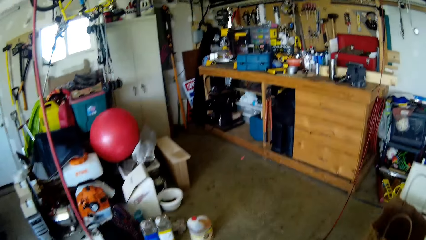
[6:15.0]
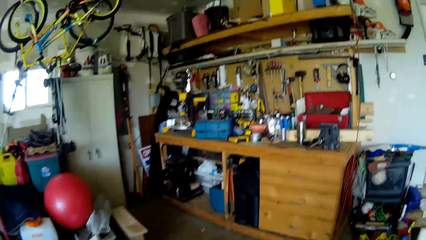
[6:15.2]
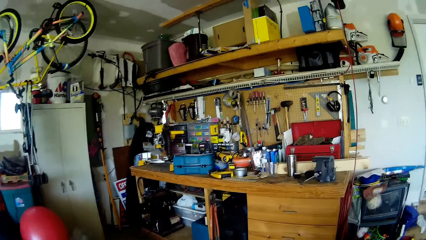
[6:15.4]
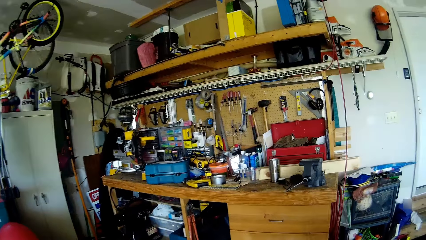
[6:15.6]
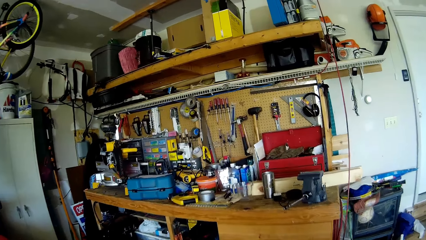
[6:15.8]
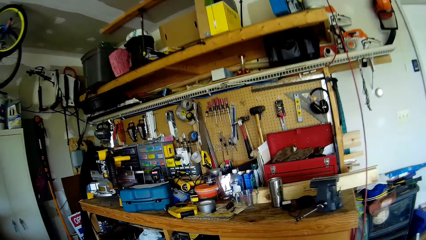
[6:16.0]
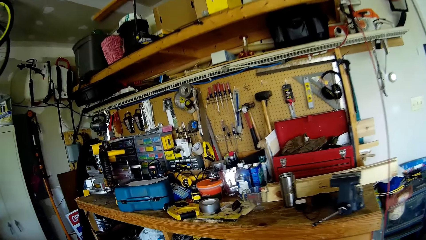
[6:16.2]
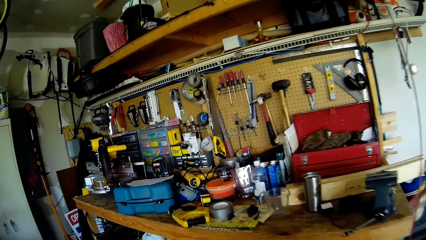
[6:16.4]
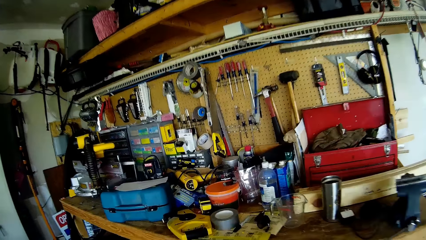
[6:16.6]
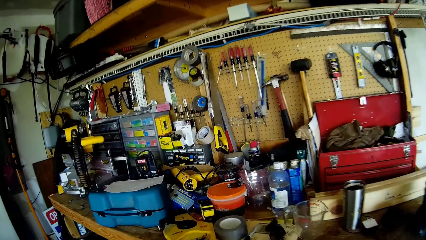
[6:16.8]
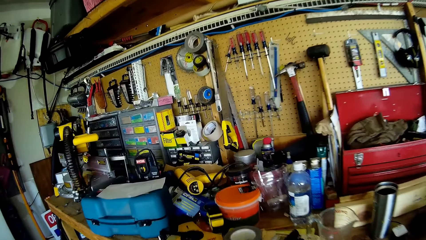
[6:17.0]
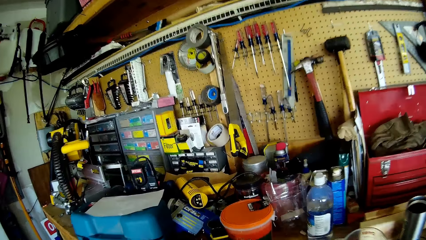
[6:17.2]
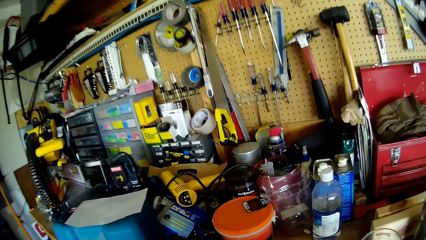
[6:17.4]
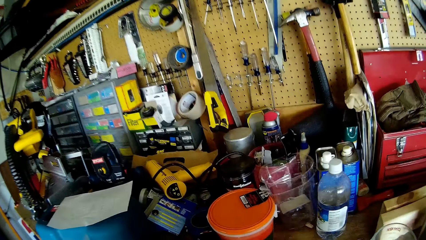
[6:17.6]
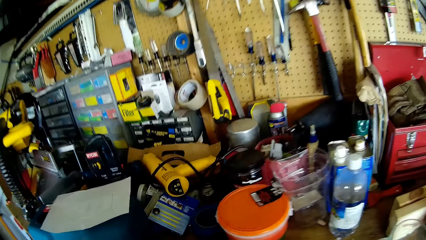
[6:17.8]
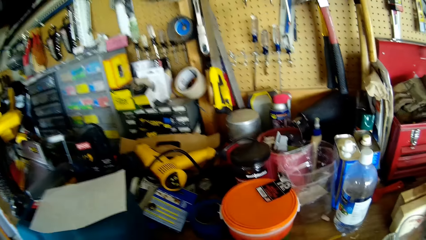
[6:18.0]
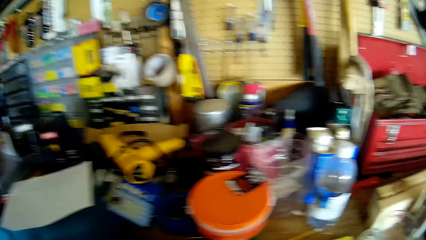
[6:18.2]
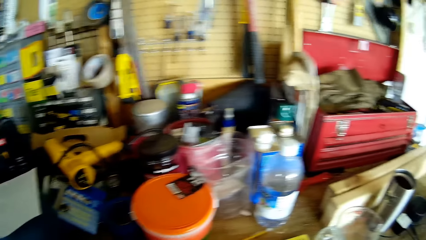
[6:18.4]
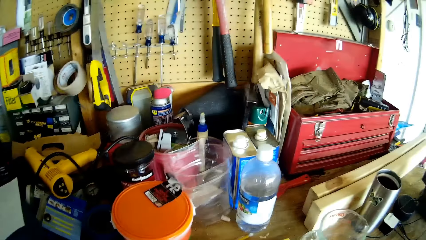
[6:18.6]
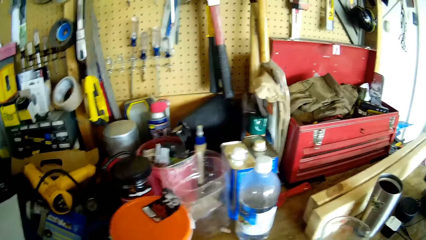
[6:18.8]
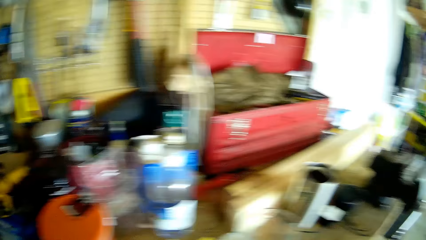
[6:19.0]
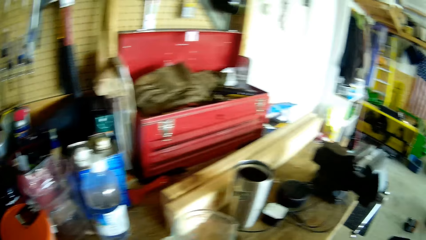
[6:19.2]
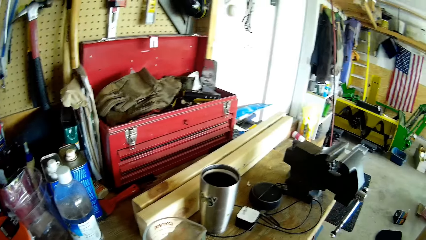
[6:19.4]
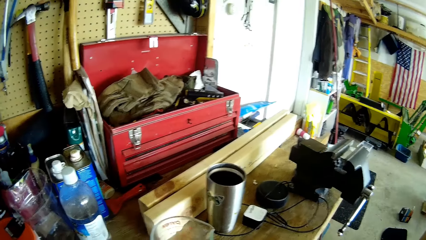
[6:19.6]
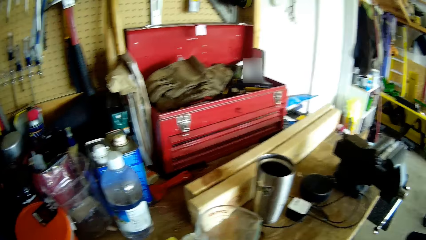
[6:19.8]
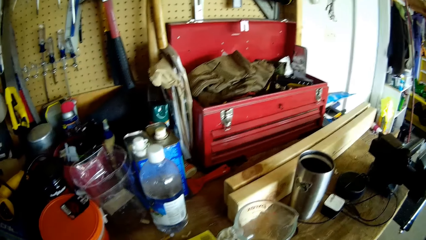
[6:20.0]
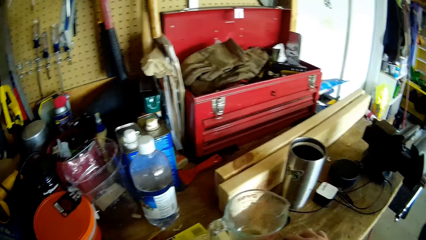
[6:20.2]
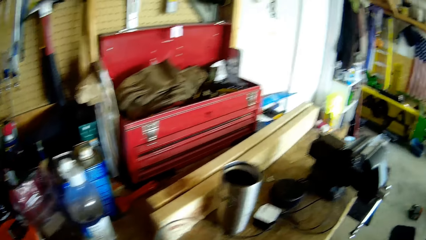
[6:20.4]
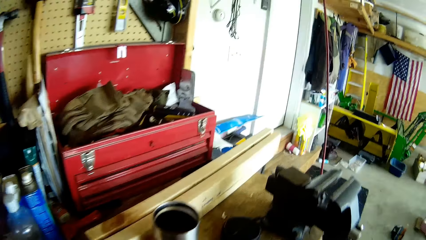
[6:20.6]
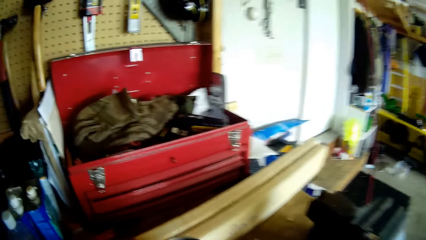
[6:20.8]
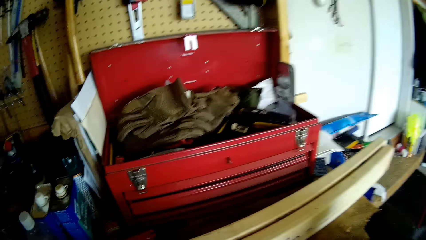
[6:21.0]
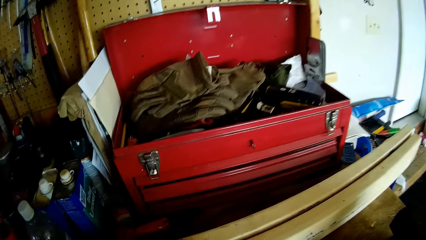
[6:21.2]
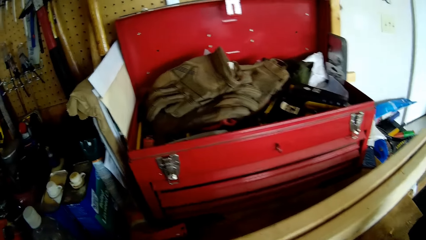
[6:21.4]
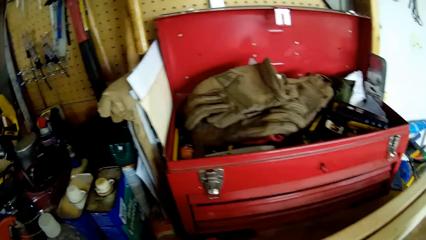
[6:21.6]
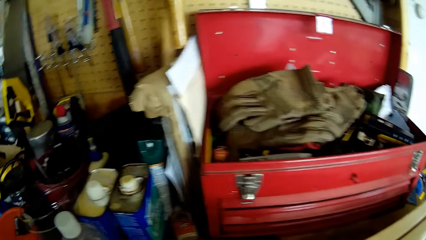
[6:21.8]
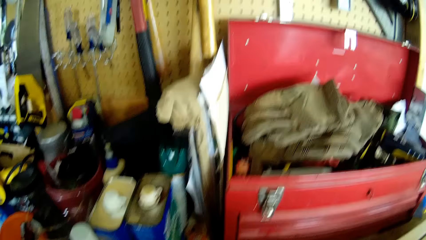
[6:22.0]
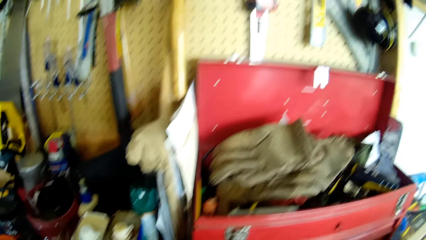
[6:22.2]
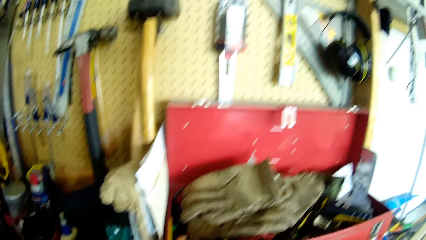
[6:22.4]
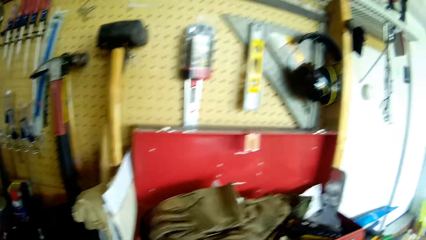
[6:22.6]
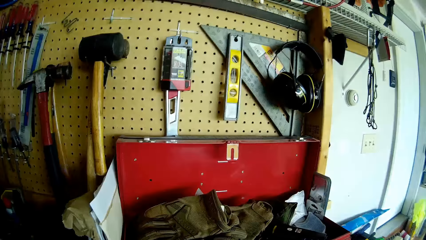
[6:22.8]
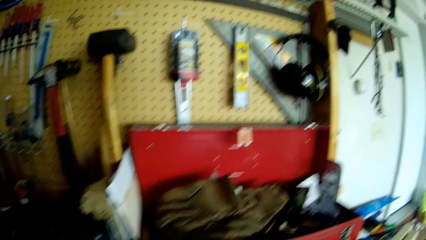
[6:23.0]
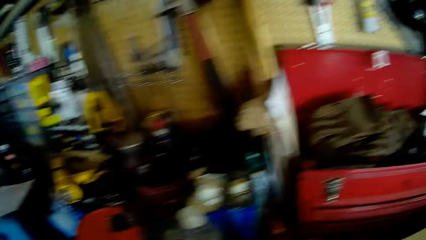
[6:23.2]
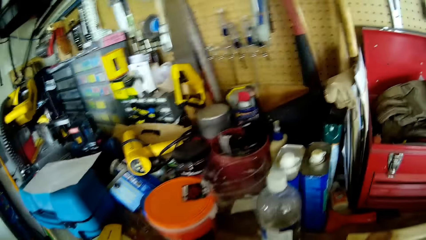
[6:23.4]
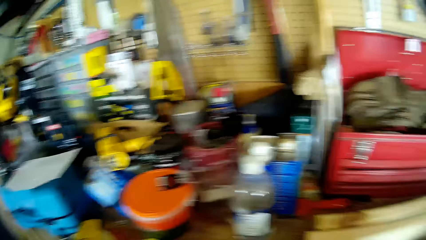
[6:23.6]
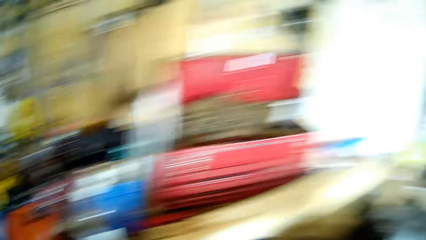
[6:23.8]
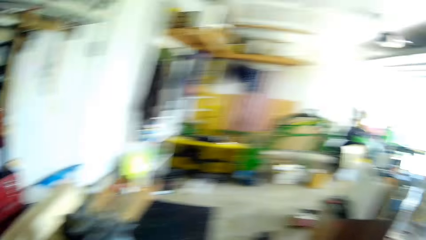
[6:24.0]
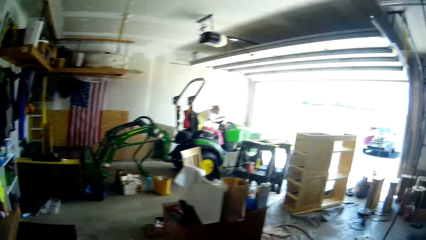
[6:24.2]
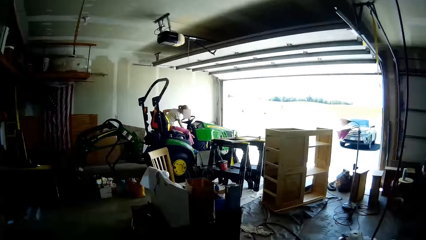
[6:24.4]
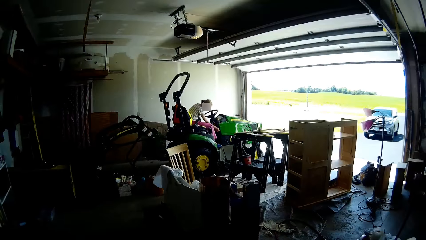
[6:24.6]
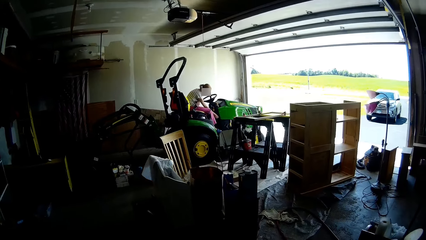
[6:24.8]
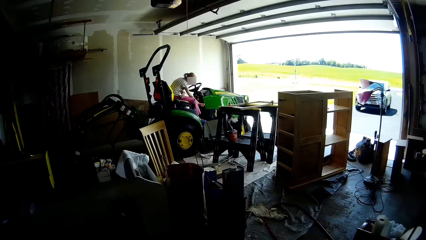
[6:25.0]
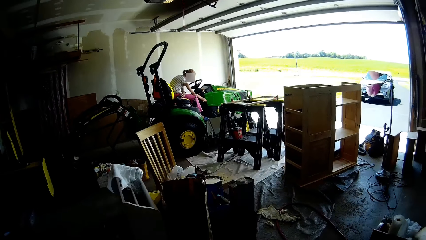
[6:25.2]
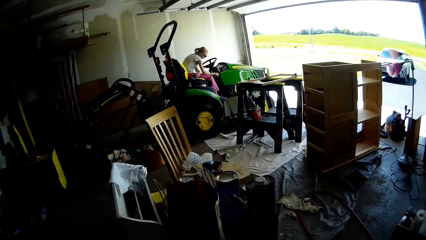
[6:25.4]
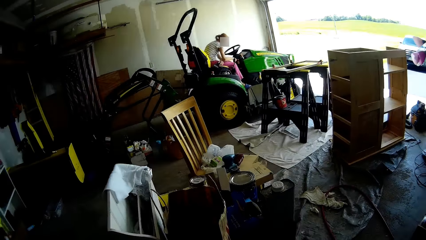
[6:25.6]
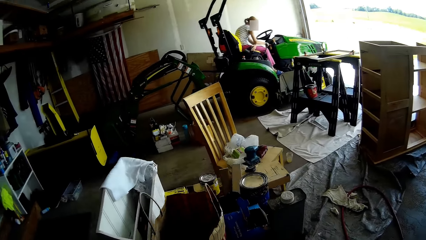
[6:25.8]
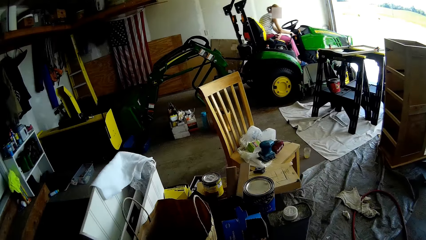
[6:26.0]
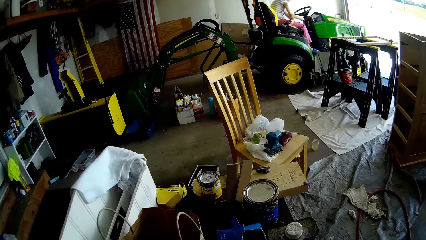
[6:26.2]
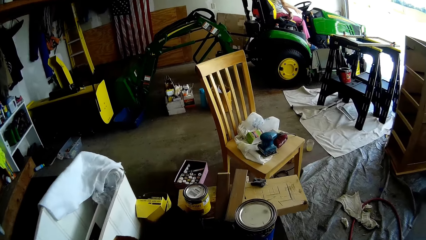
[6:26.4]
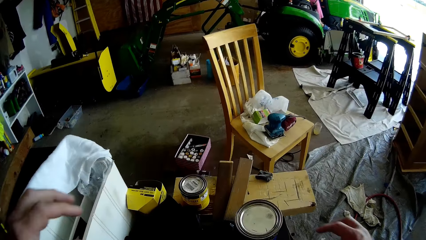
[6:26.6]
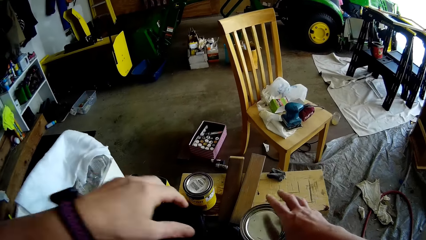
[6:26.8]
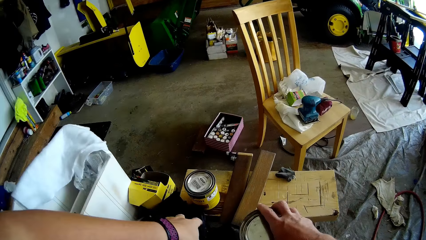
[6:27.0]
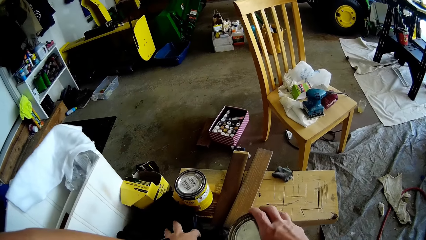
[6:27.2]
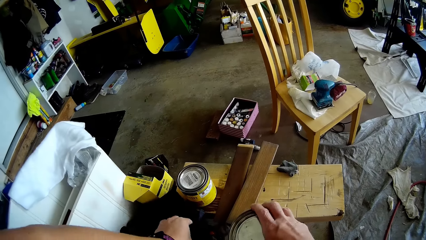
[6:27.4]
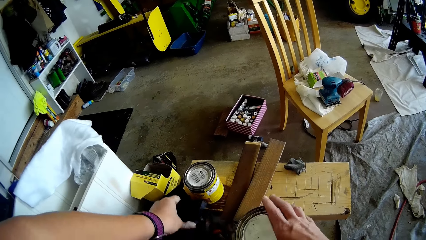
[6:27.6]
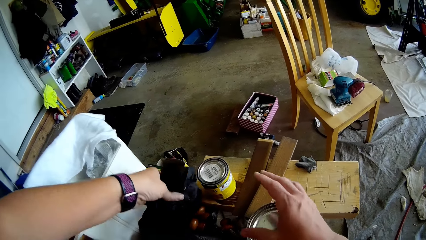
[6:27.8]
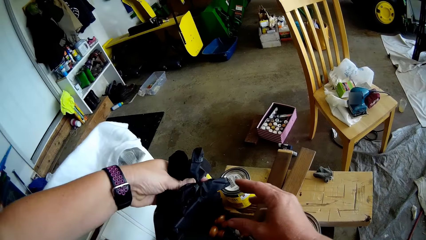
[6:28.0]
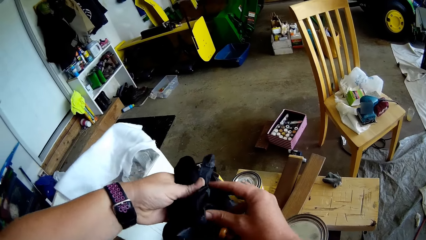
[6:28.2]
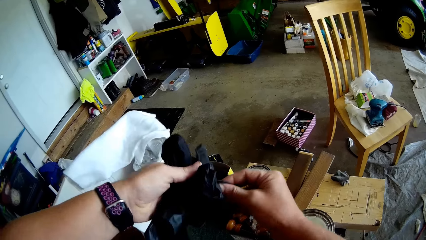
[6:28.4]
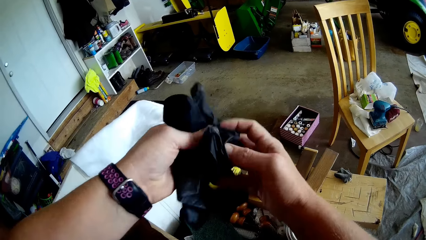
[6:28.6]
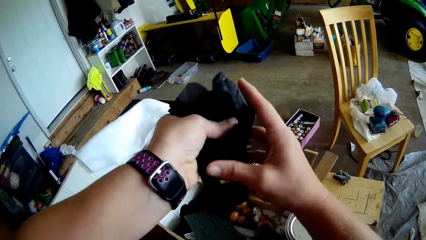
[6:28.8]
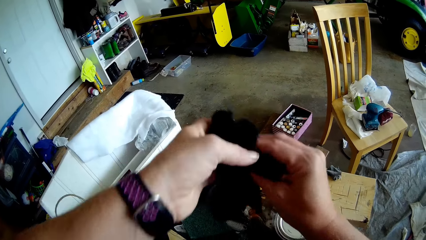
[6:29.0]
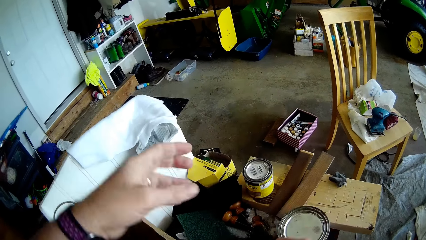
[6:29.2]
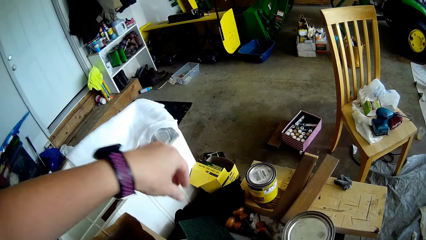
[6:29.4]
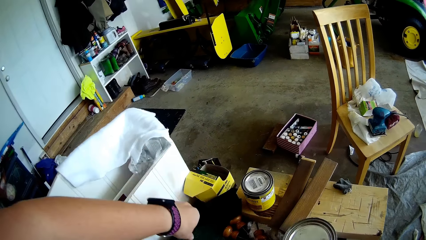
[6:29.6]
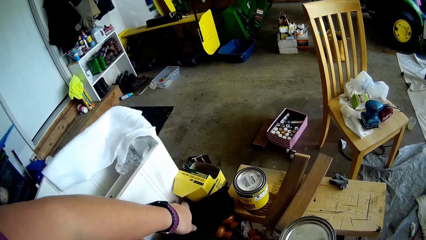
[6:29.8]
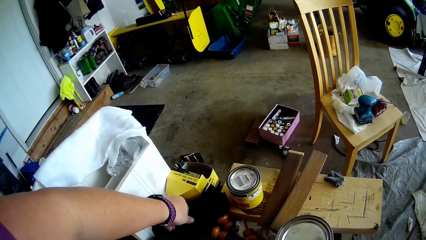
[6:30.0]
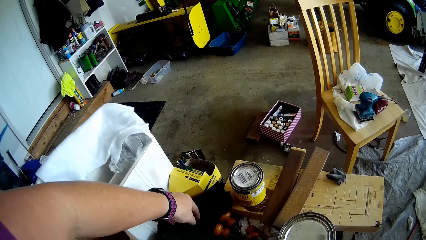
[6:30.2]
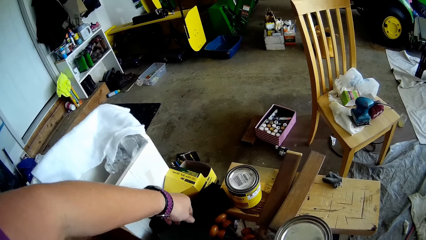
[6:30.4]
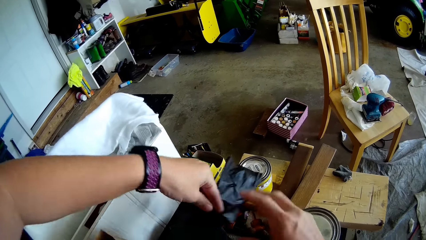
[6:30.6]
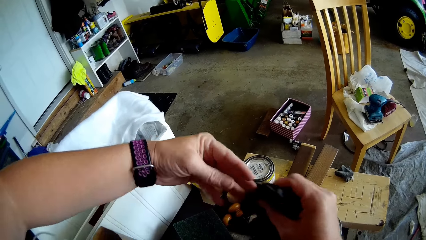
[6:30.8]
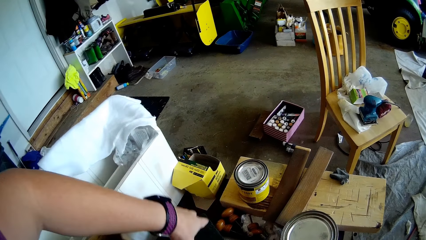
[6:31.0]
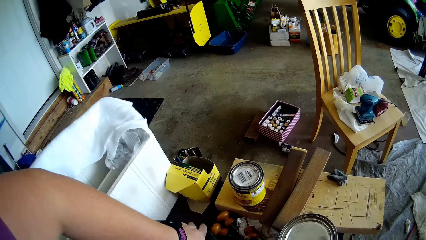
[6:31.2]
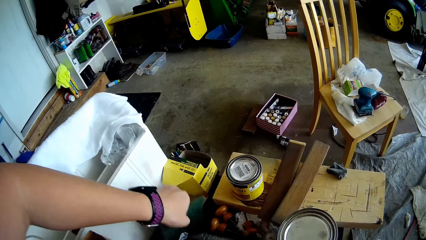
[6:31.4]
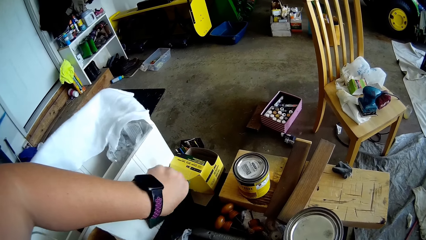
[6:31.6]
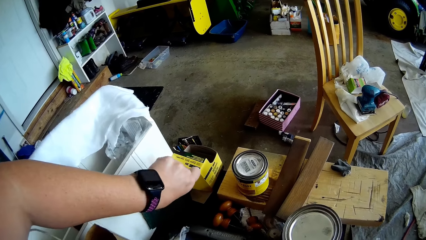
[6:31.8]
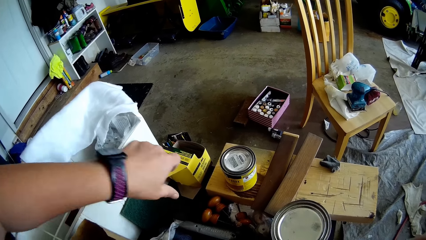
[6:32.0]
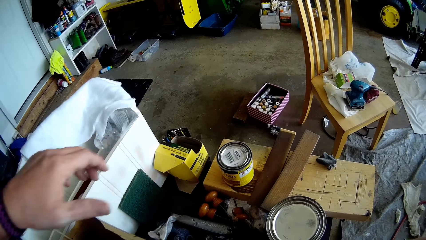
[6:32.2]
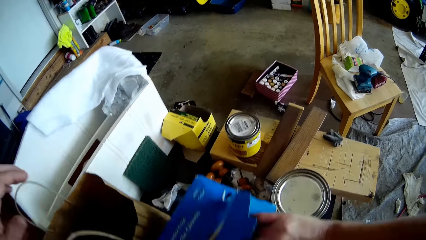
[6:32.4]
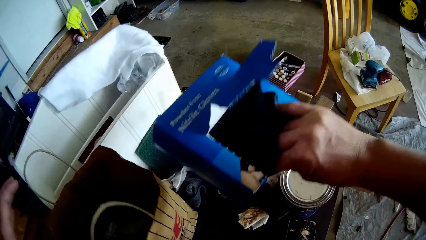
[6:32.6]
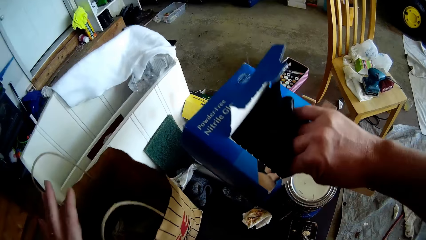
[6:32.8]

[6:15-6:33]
The camera wearer walks around. She walks around again. She looks around. She walks around. She talks with a child. She picks gloves from a table with her left hand. She holds the gloves with both hands. She picks a nylon from the table with her left hand.
